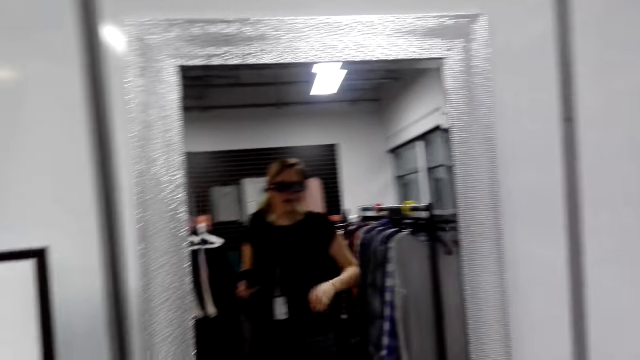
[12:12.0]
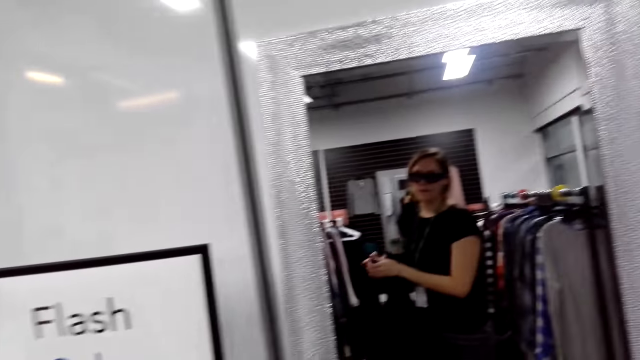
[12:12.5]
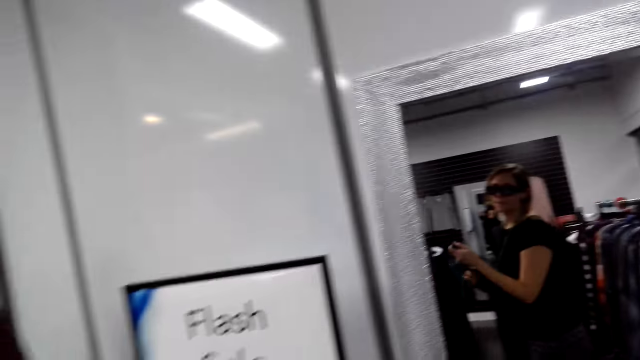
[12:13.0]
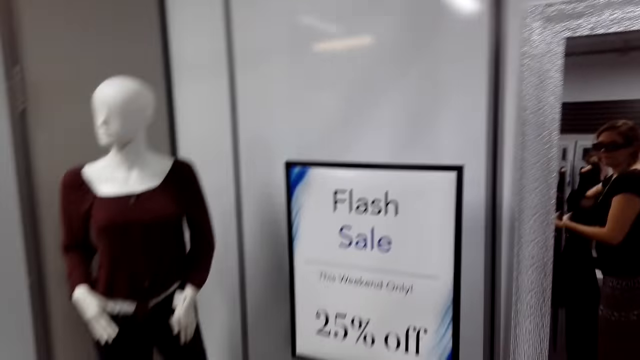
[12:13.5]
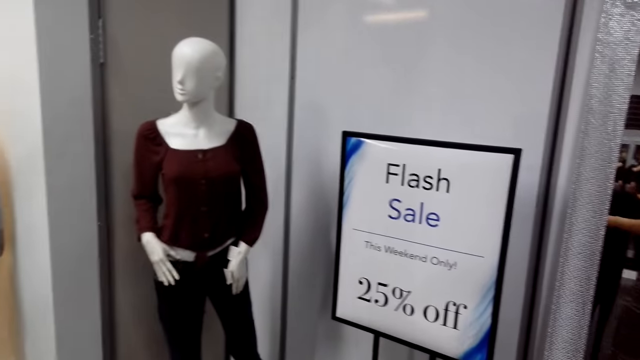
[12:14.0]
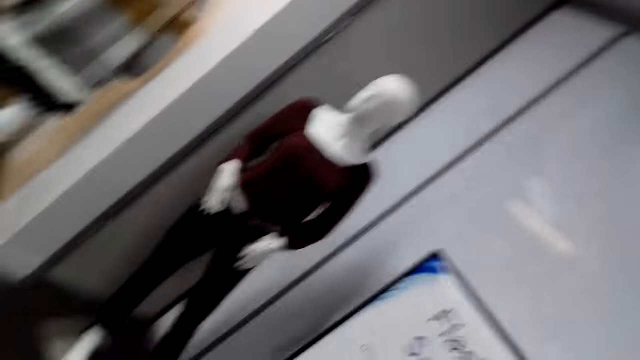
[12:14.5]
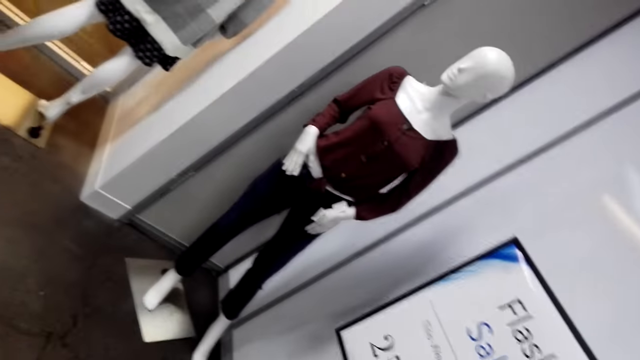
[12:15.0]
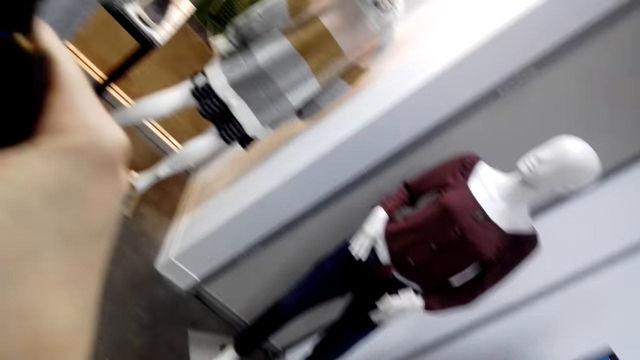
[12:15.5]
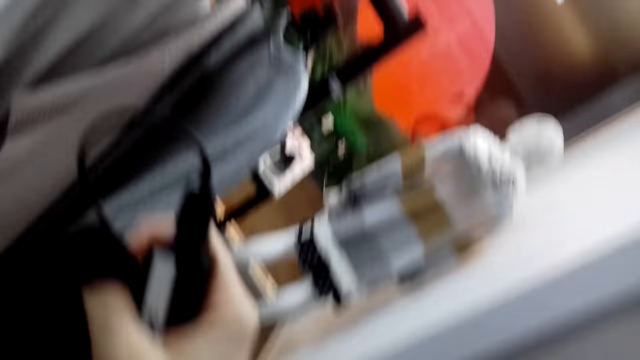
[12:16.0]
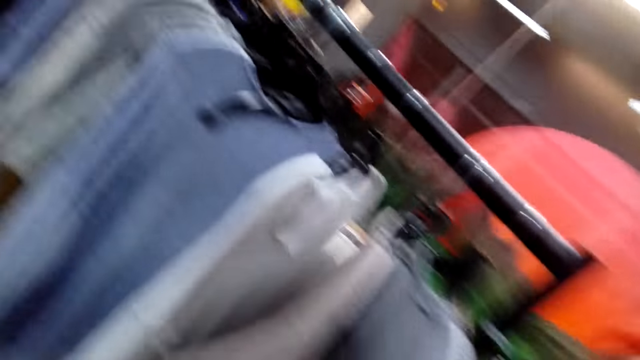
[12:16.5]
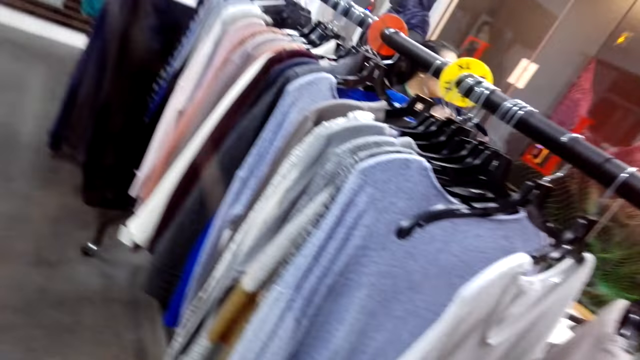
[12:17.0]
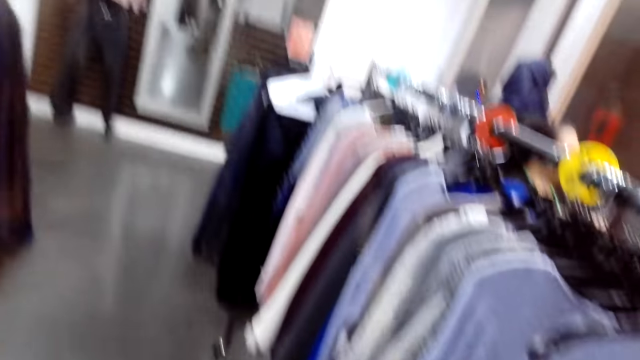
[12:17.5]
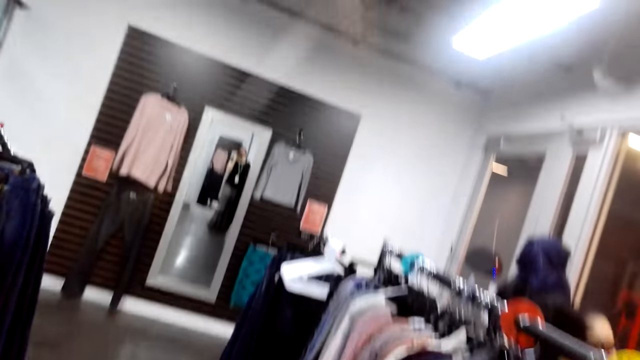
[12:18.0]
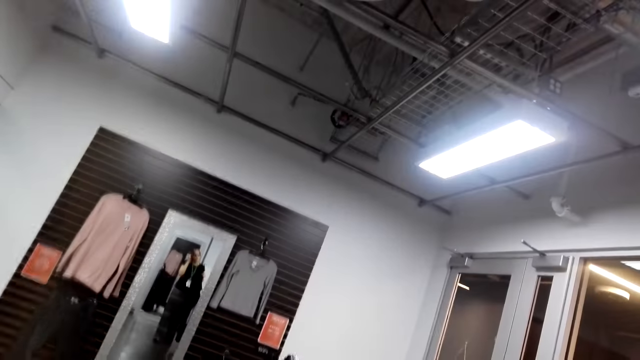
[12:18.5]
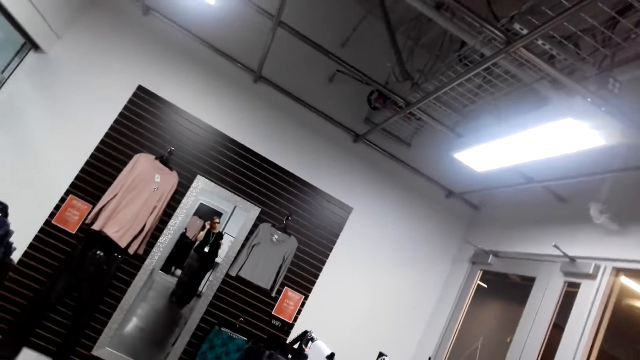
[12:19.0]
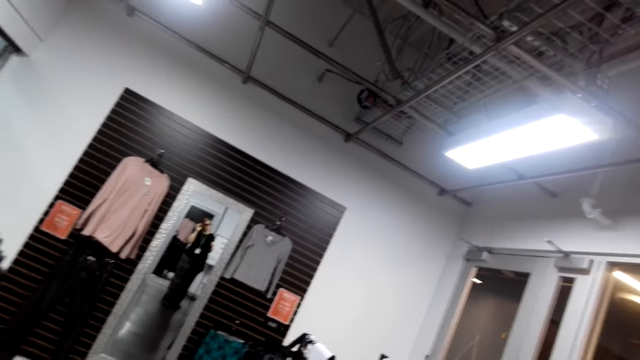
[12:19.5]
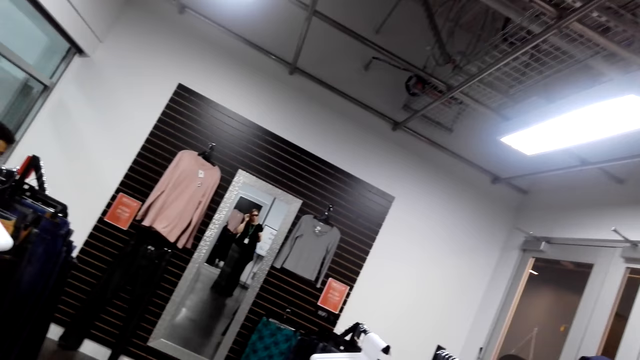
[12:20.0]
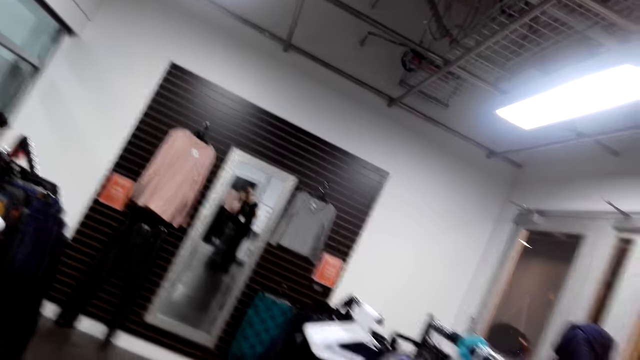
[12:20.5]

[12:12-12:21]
The camera wearer removes her sweater. She turns to the side. She walks around.

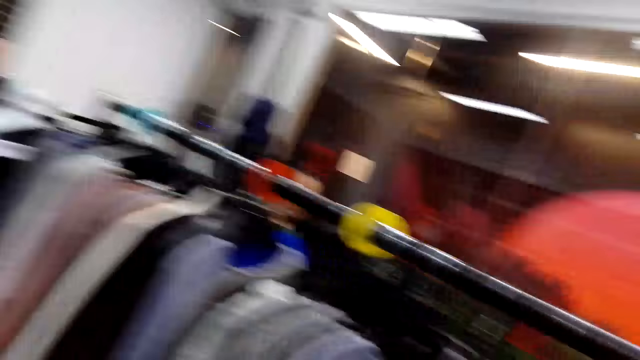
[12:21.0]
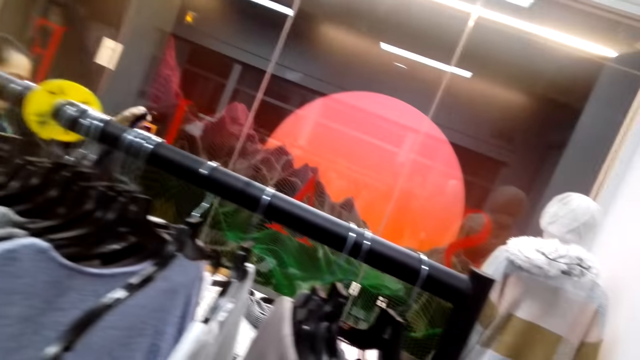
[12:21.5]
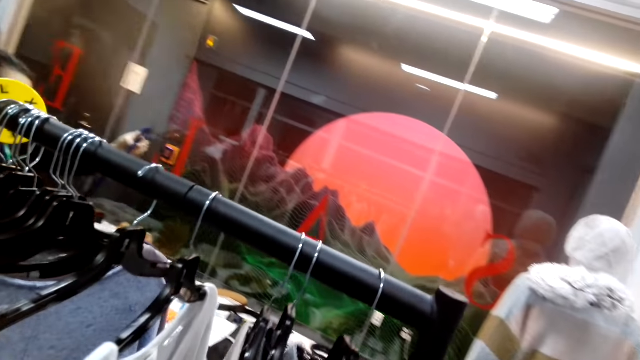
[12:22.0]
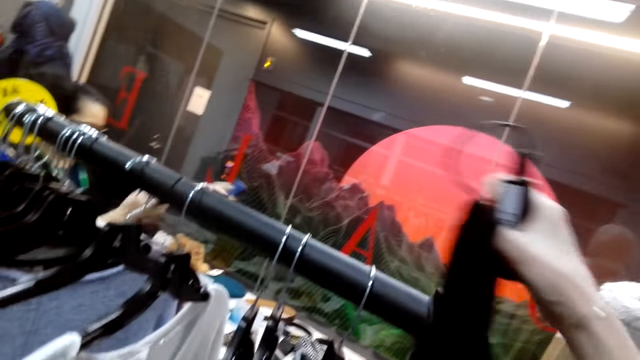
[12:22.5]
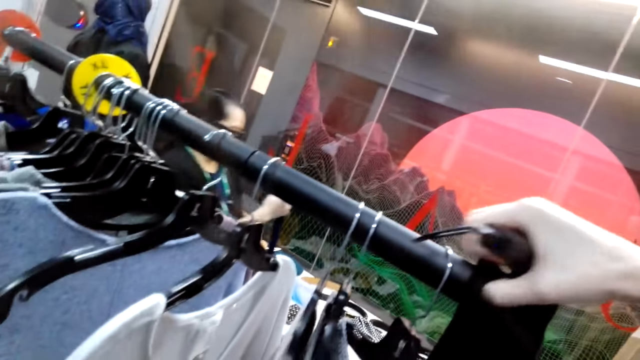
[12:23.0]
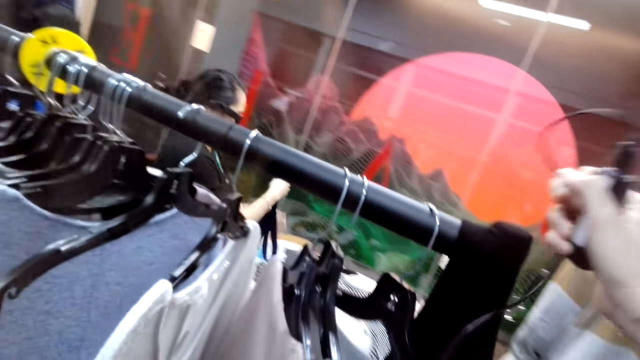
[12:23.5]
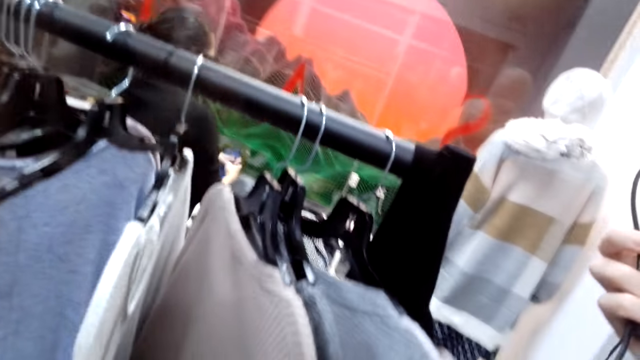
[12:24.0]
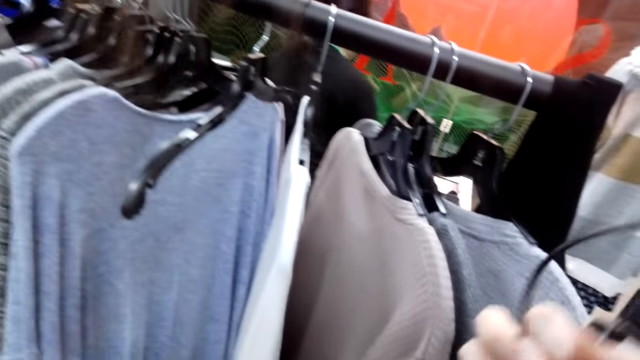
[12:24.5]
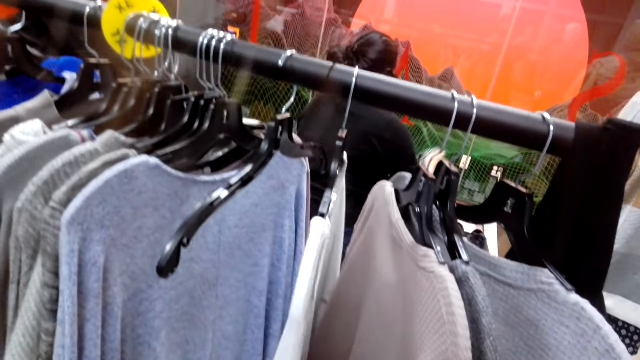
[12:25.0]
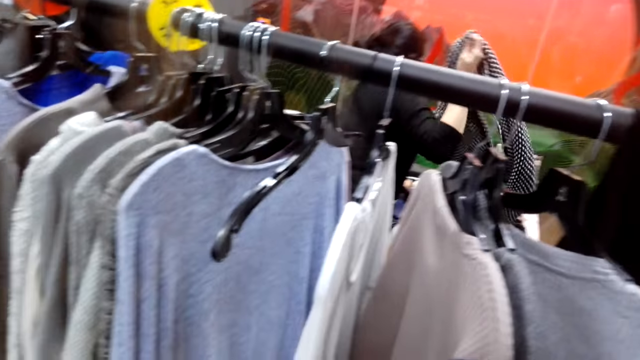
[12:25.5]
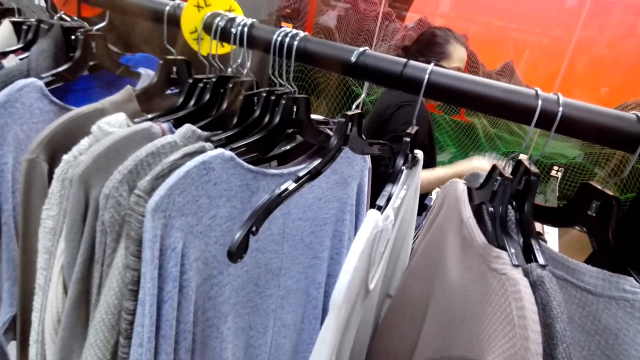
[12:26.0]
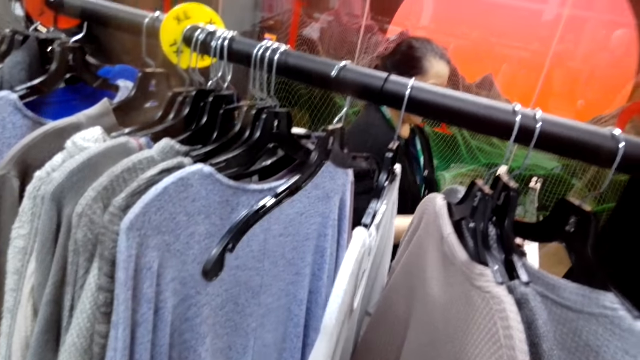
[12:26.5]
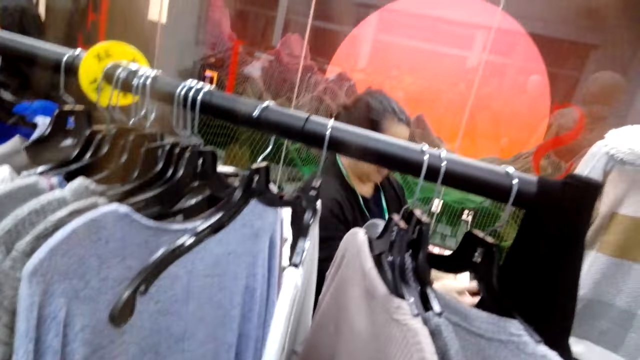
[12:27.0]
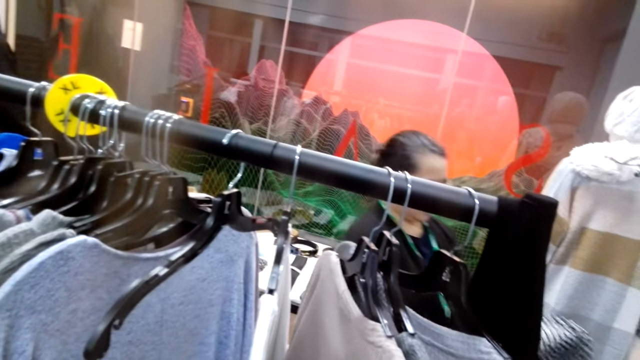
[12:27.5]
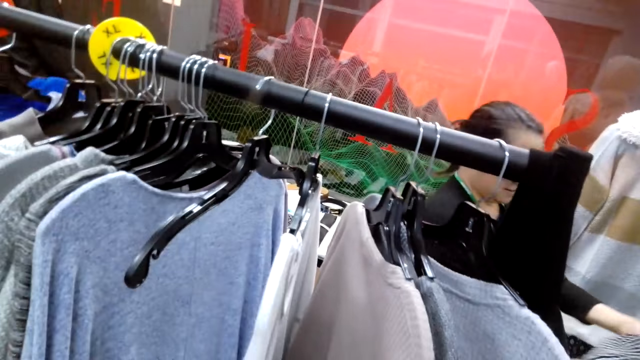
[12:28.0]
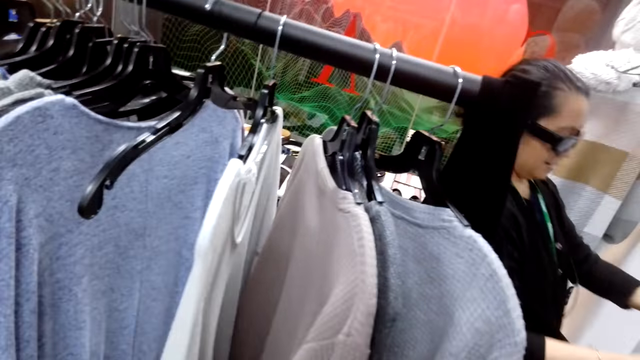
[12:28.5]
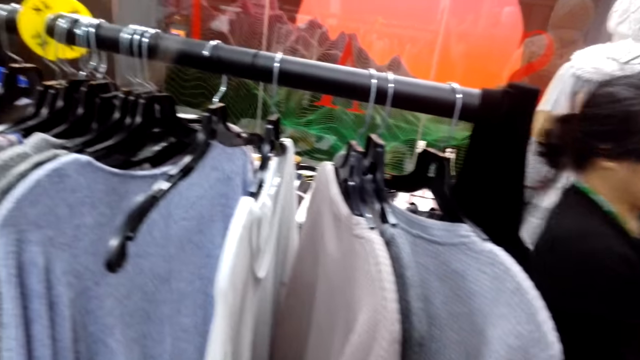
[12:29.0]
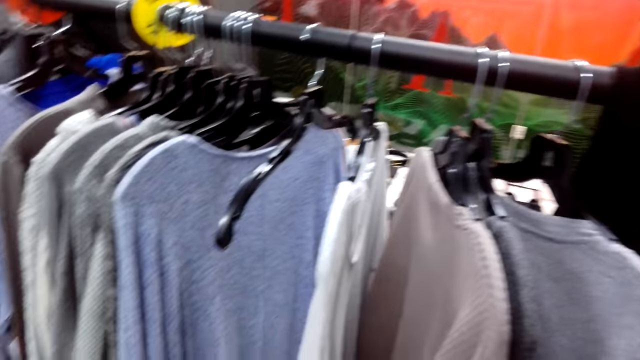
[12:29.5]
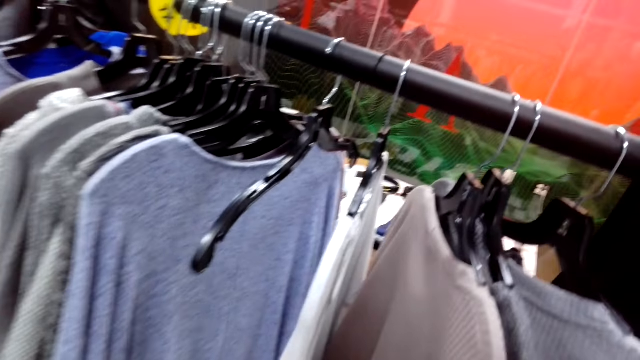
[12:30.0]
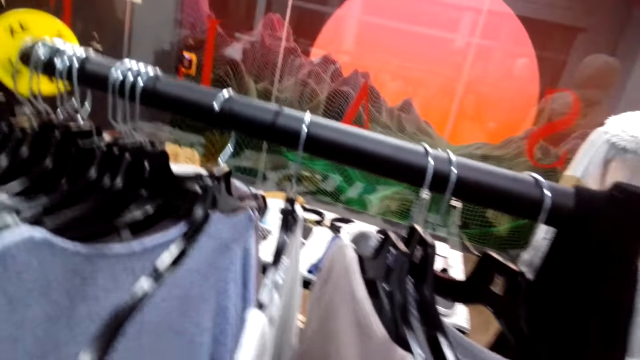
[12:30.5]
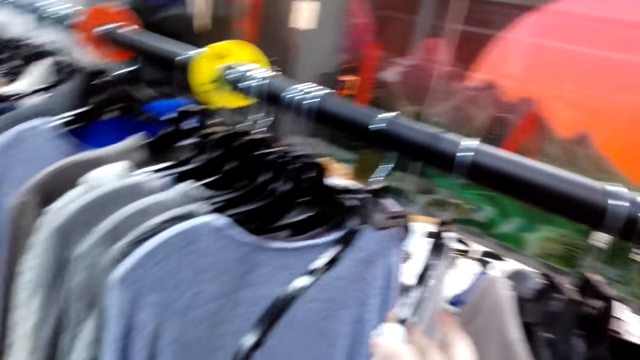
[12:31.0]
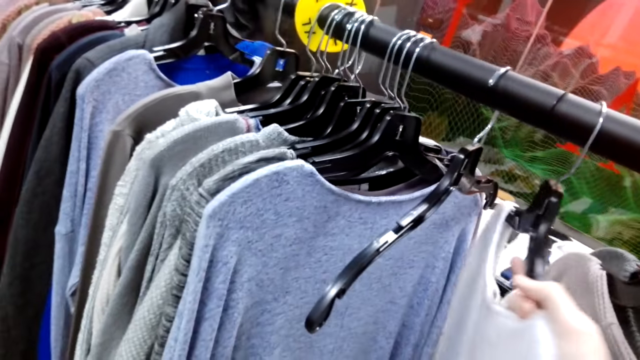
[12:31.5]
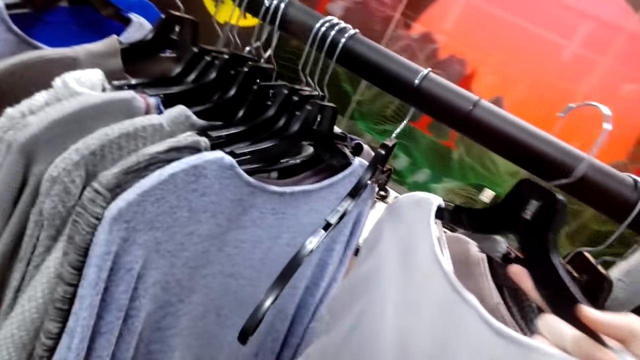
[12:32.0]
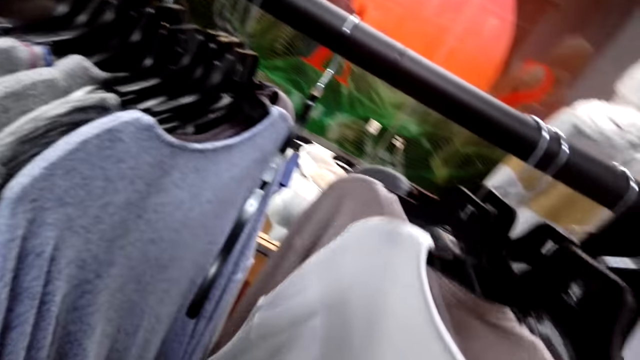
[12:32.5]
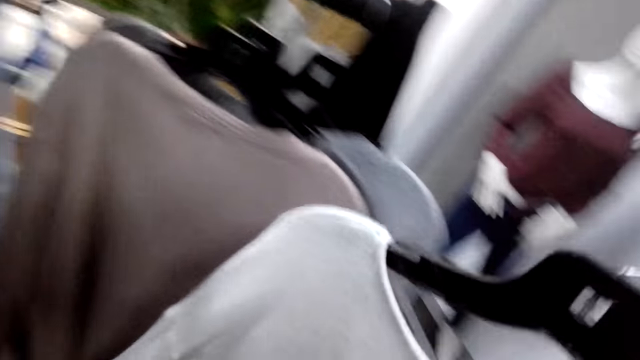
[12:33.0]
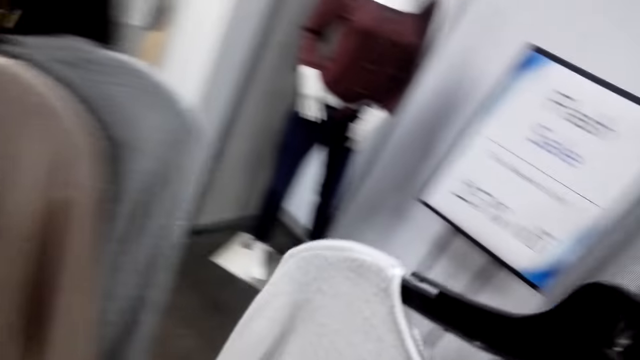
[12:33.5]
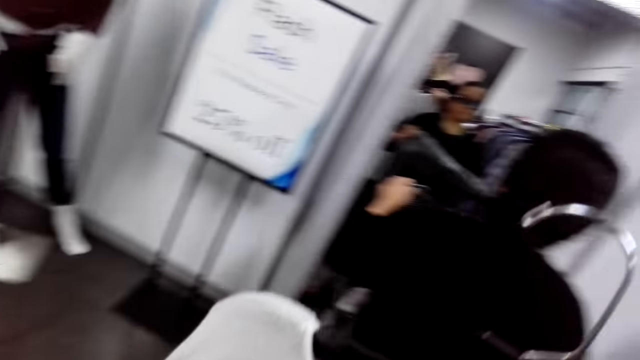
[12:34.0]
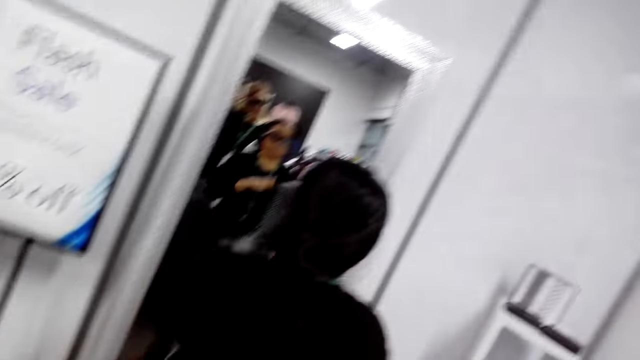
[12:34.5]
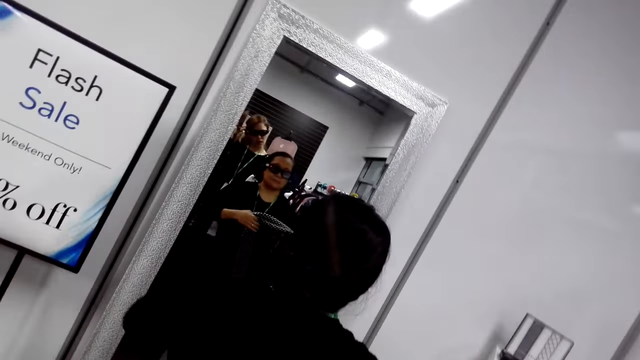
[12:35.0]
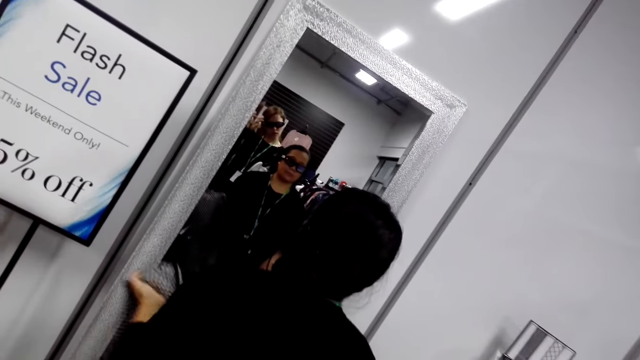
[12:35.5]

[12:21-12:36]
The camera wearer turns to the side. She looks around the room. She holds clothes on a hanger. She hangs her sweater. She turns to the side. She looks at the clothes. She holds the clothes on the hanger. She picks up a sweater on the line and walks around.
